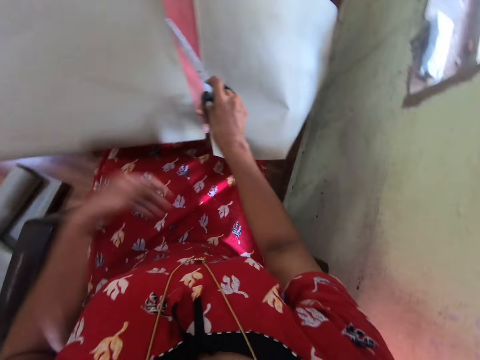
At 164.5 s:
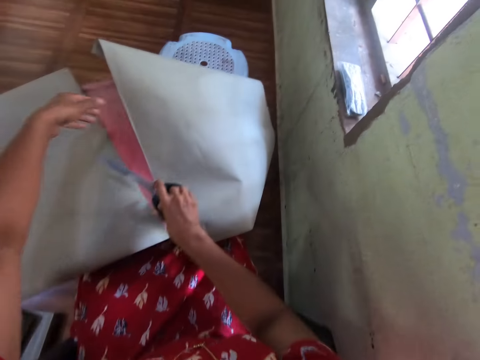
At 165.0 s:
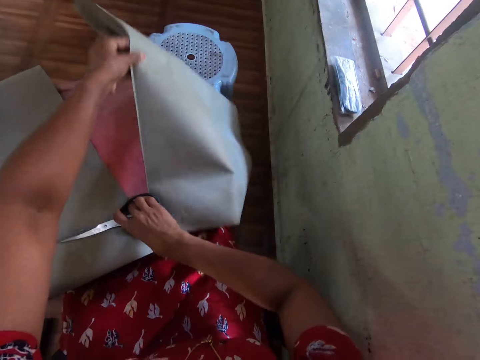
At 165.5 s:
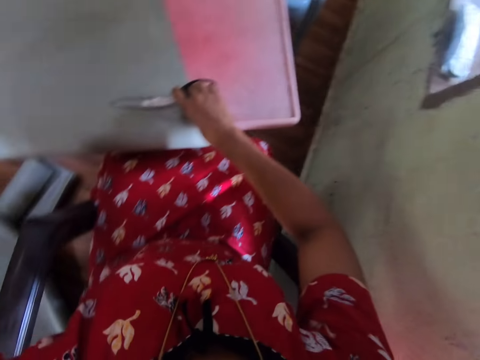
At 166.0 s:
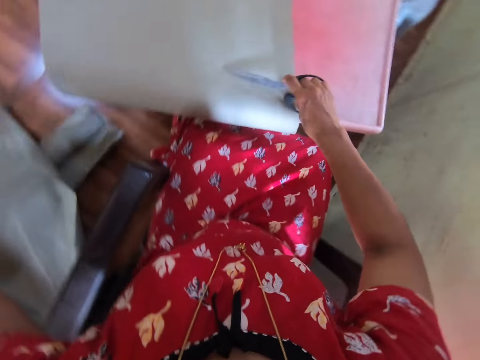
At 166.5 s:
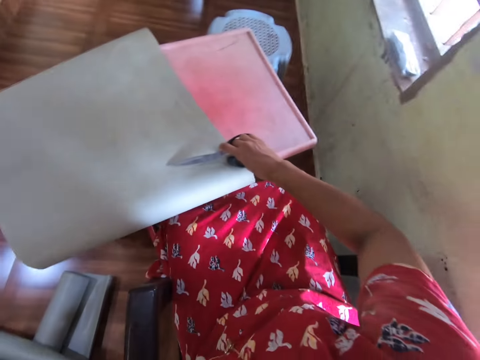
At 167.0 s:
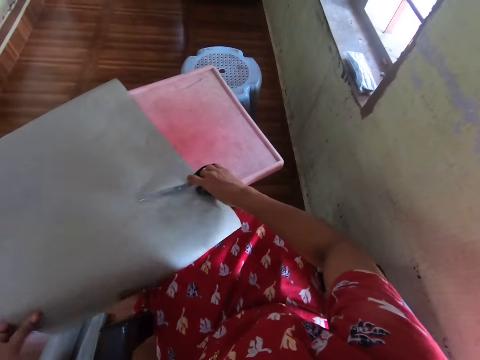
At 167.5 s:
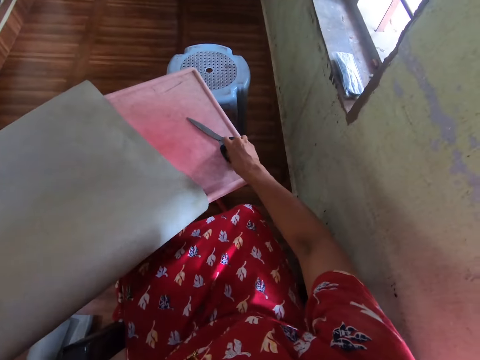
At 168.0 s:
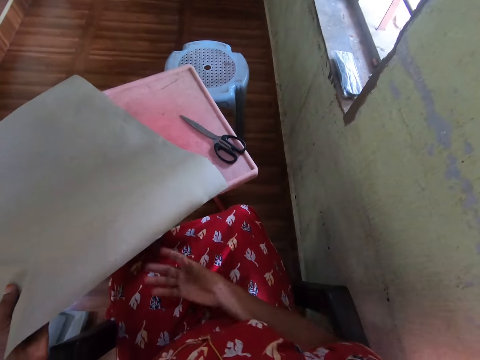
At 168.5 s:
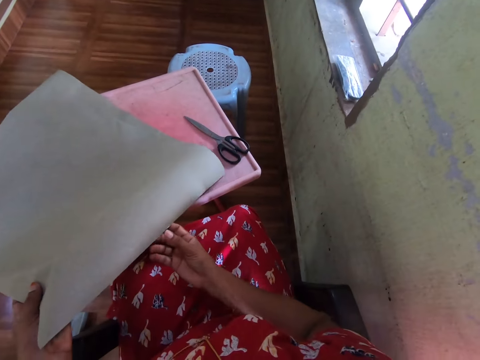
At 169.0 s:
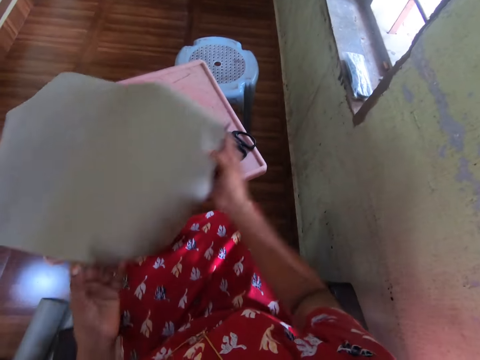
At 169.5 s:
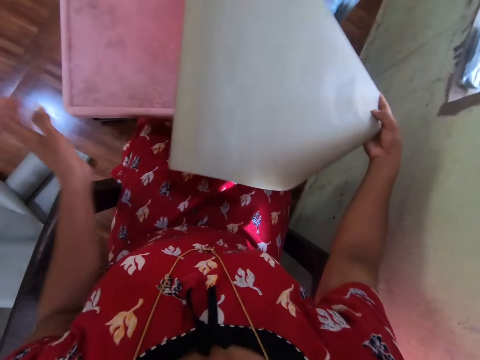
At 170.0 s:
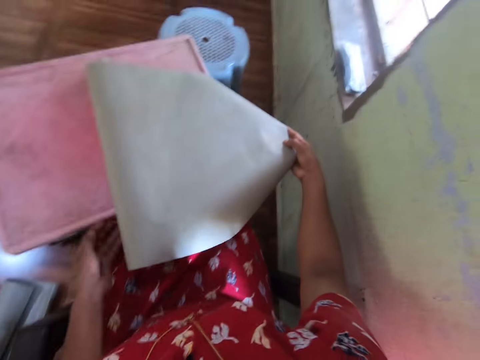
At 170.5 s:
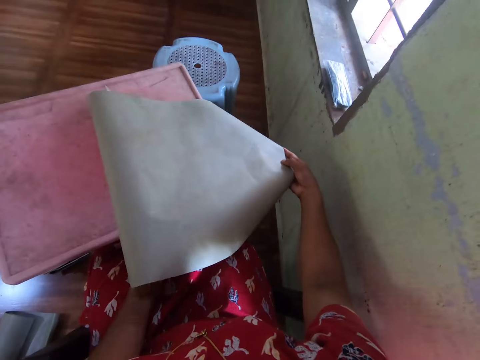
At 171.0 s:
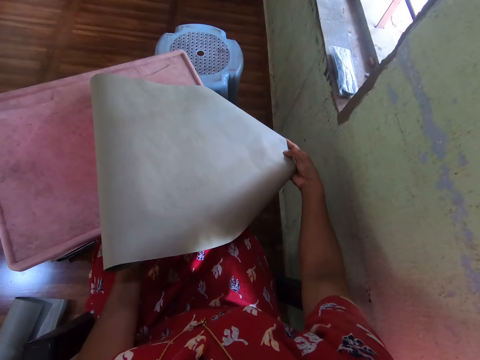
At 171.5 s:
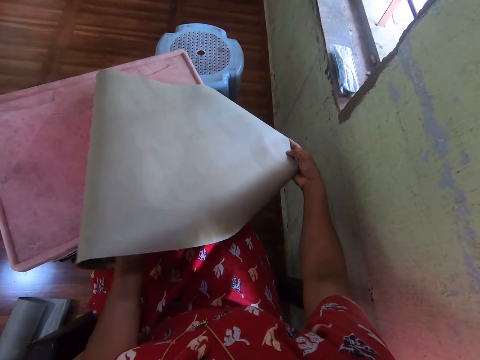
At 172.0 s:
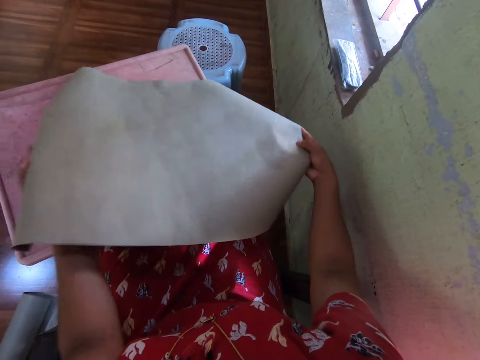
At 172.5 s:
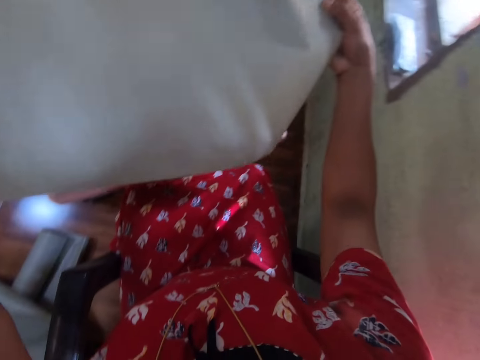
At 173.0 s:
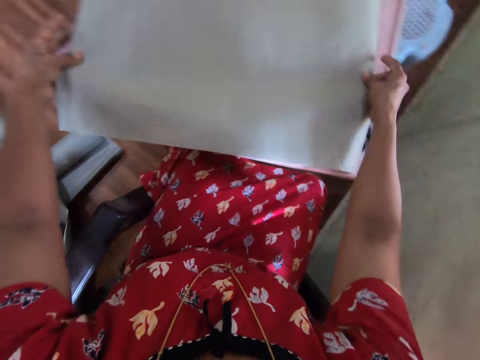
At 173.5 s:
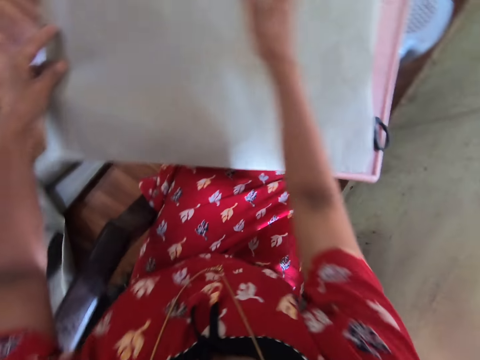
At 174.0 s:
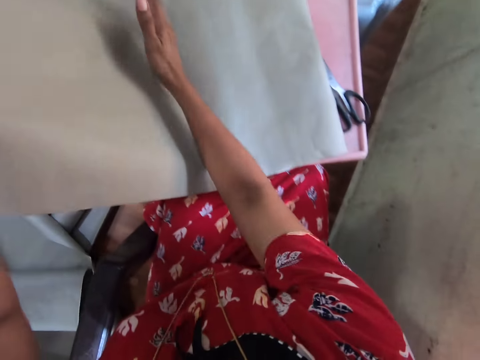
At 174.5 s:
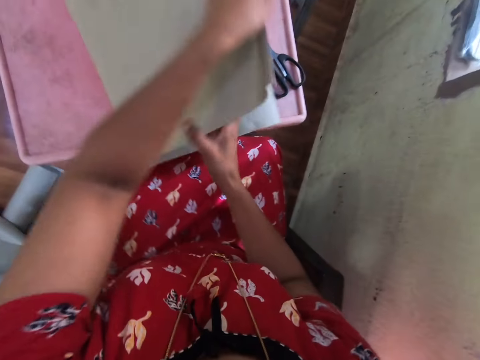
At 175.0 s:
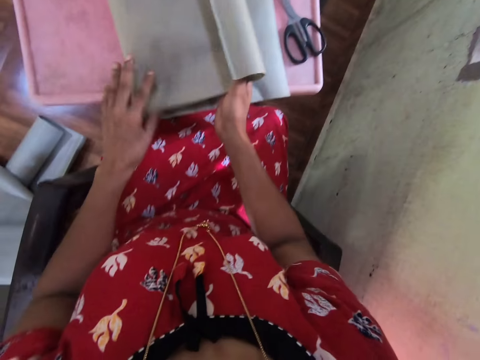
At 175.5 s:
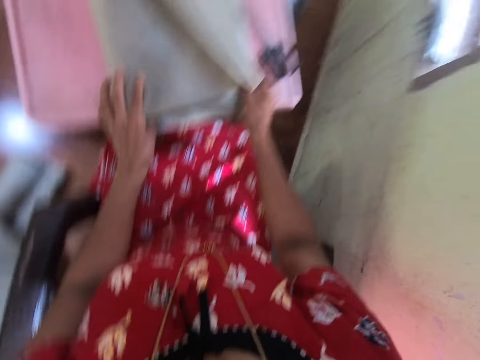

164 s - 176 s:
The camera wearer takes the cardboard or cover from the table with her left hand. She drops the cardboard on the ground with her left hand. She drops the pair of scissors on the table with her right hand. She holds the cover. She takes the cardboard from the table with both hands. She arranges the cardboard on the table with both hands. She hits the cardboard on the table with her right hand. She folds the cardboard on the table with her left hand.

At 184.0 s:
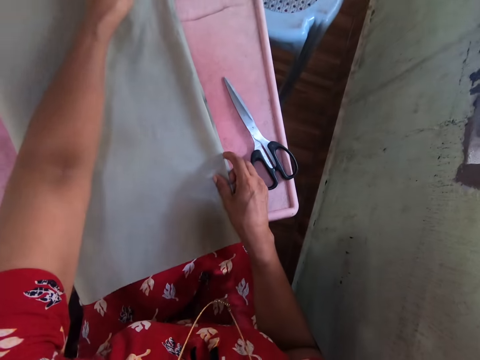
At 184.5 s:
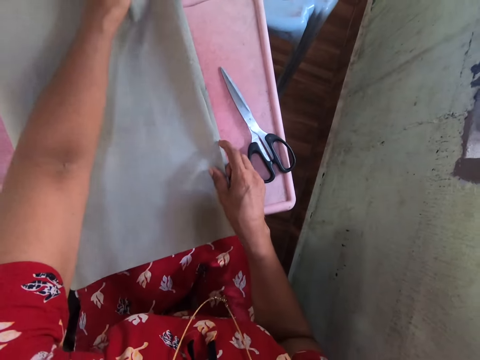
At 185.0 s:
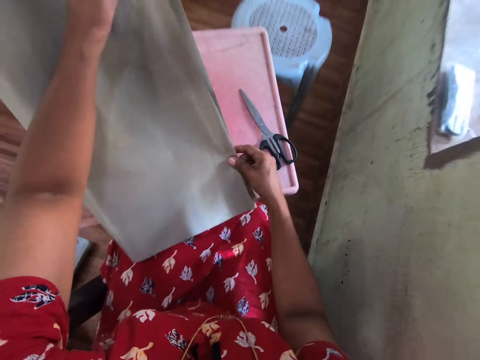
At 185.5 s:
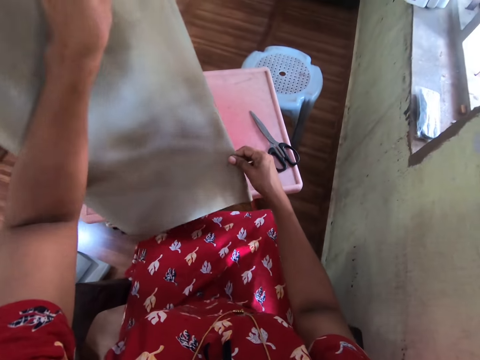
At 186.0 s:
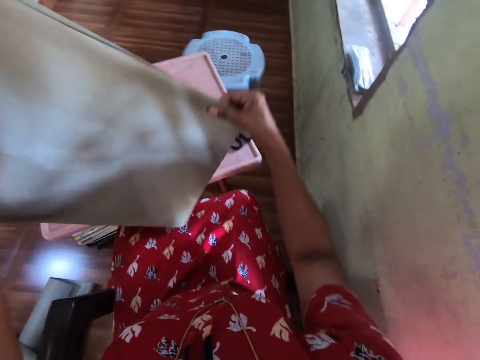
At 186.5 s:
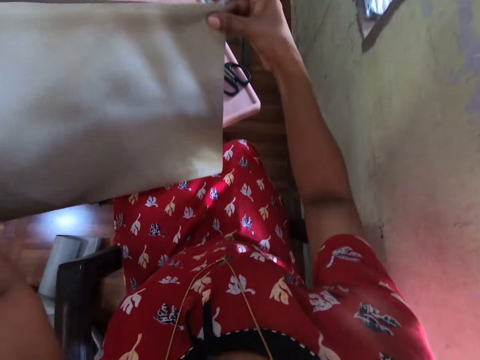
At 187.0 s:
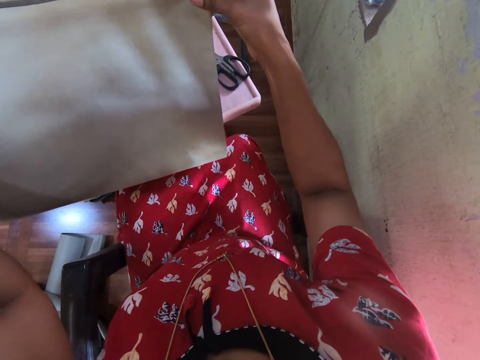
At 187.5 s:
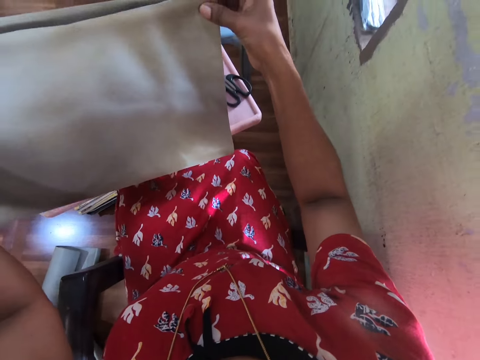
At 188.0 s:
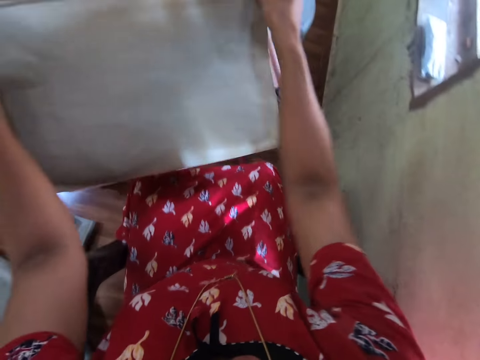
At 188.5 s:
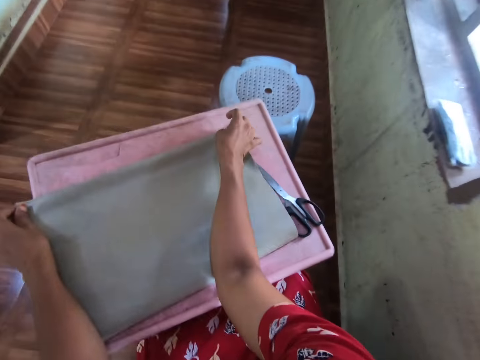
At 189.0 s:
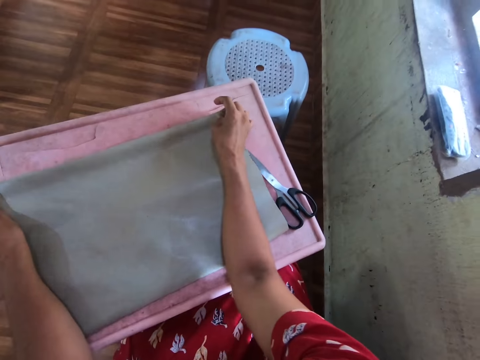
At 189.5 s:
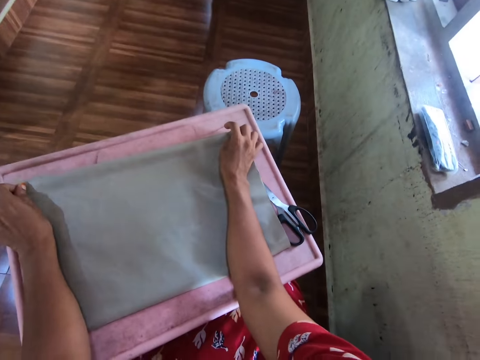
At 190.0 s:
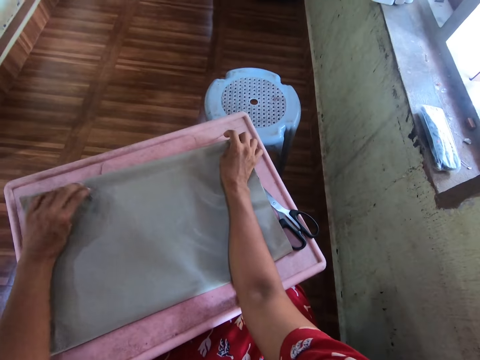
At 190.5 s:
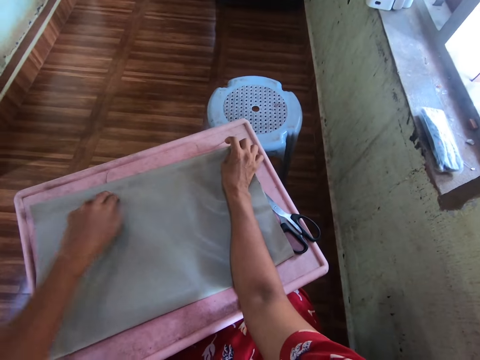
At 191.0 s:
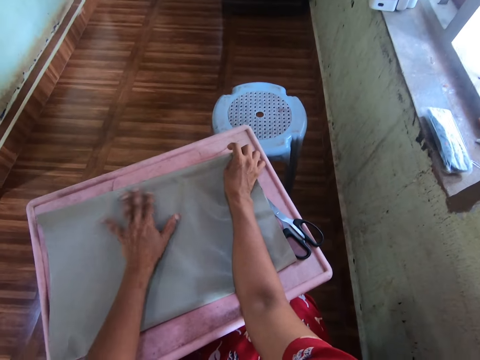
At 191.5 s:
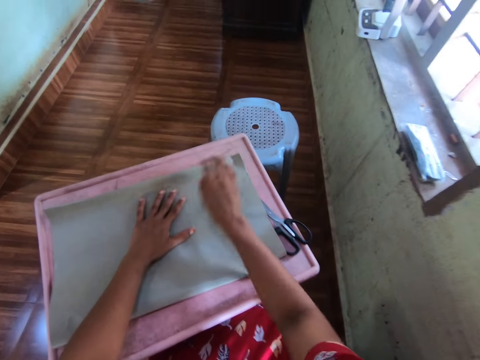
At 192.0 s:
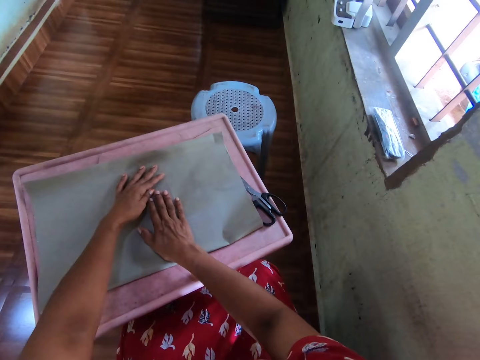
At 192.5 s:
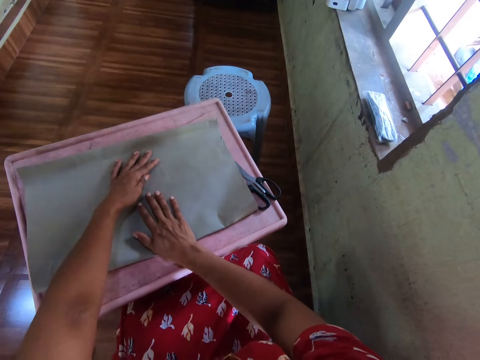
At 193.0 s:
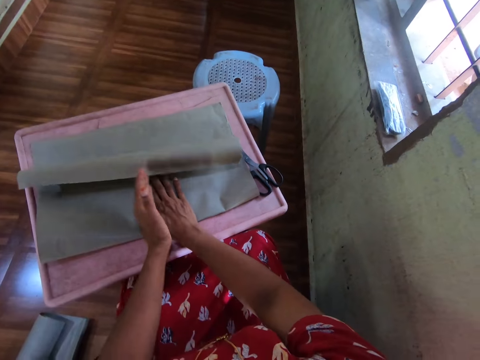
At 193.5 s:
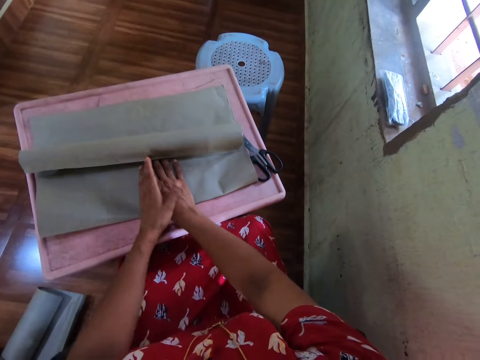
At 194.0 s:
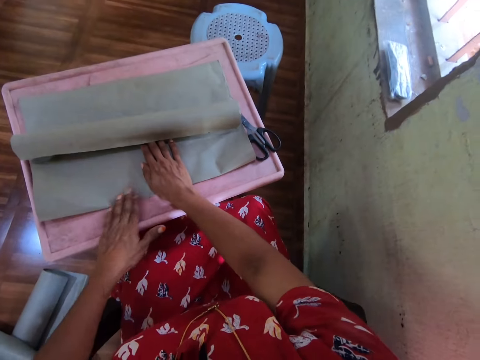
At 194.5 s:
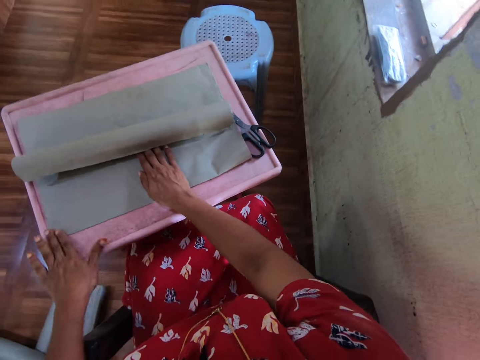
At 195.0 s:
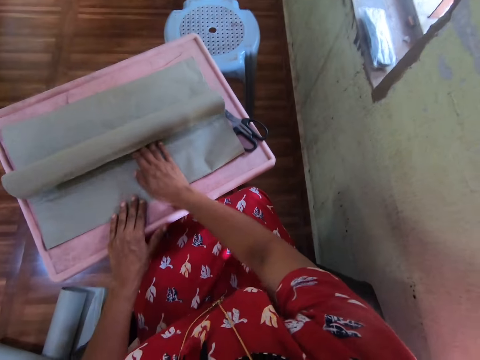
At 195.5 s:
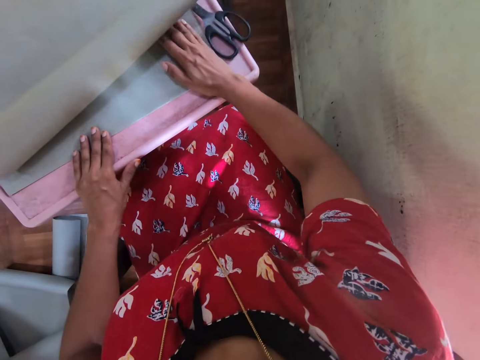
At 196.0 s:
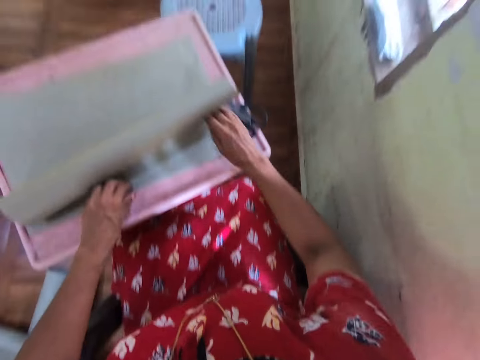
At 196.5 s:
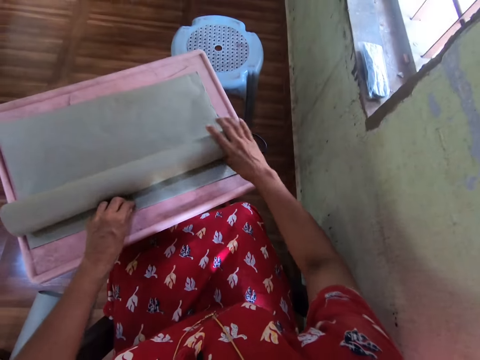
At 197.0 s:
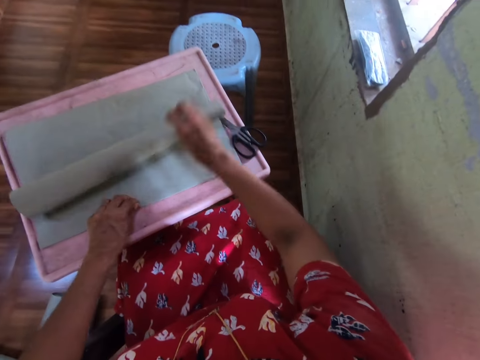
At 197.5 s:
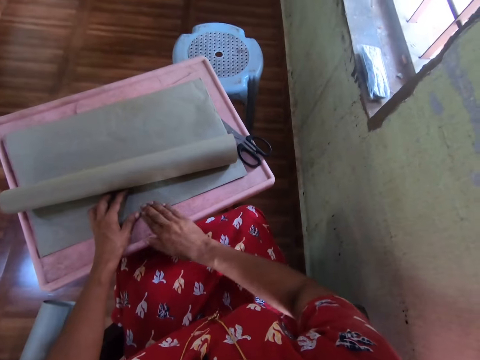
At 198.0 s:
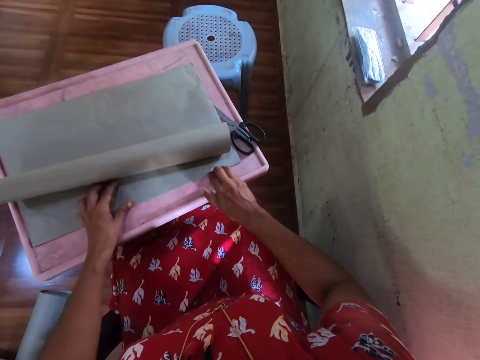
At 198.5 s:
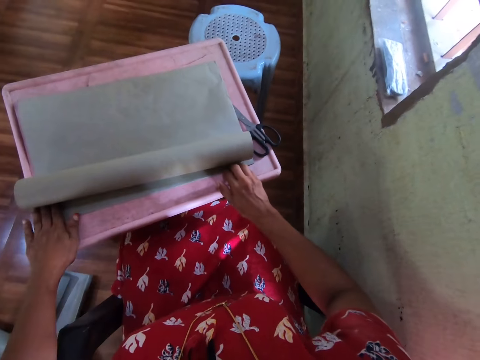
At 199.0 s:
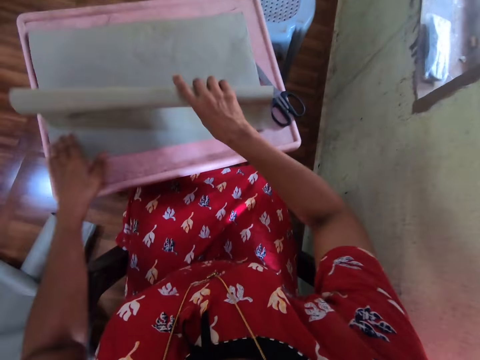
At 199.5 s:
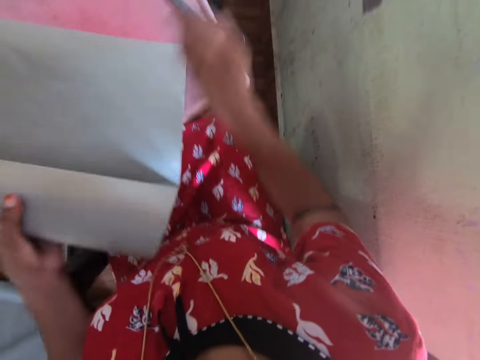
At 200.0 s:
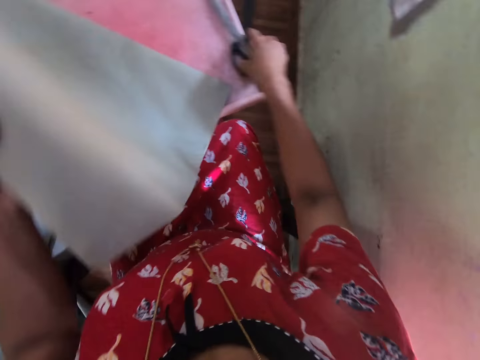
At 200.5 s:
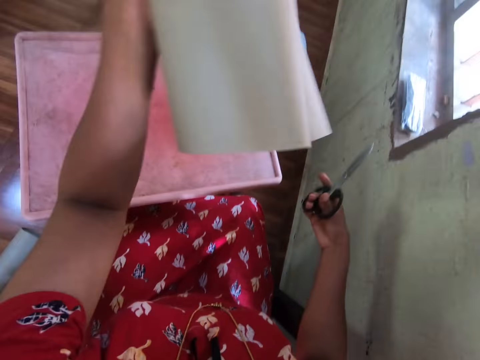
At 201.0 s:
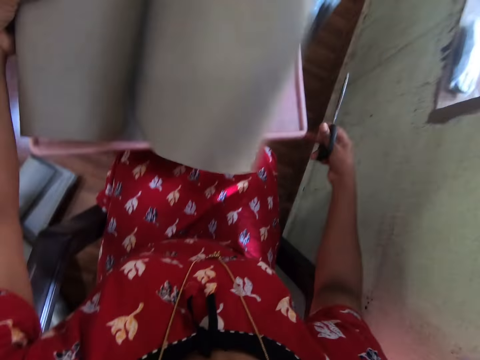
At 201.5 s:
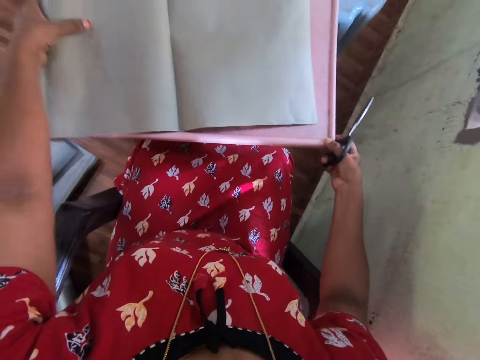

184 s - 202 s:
The camera wearer takes the cardboard or cover from the table with both hands. She places the cardboard on the table with both hands. She arranges the cardboard on the table with both hands. She takes the pair of scissors from the table with her right hand. She takes the cardboard from the table with her left hand. She puts the cover on the table. She arranges the cardboard on the table with her left hand.
